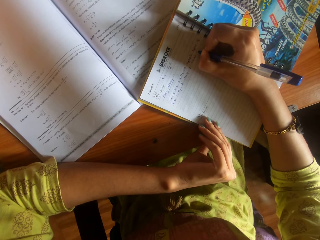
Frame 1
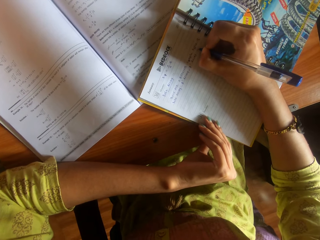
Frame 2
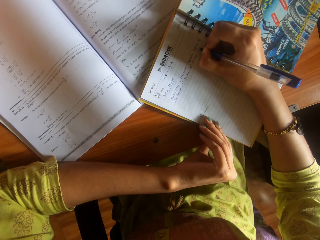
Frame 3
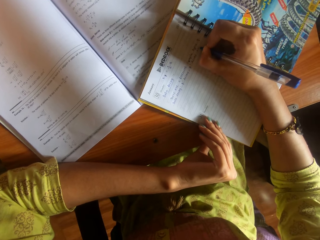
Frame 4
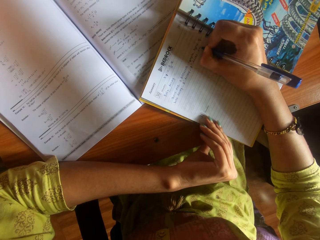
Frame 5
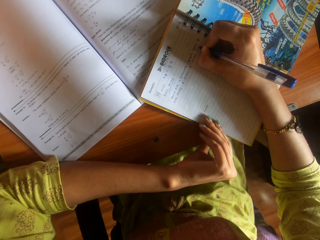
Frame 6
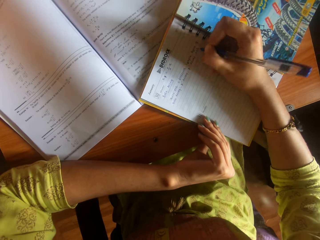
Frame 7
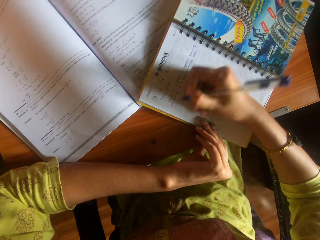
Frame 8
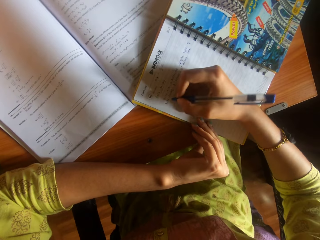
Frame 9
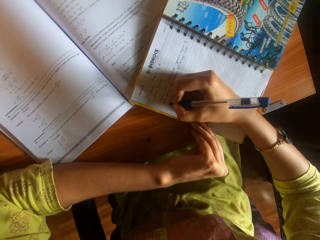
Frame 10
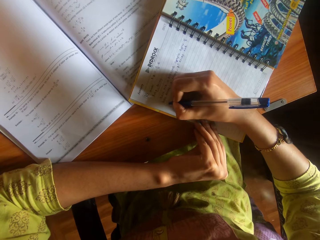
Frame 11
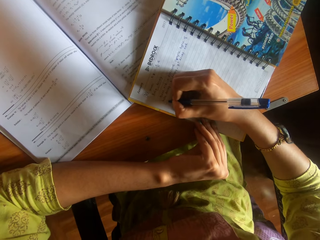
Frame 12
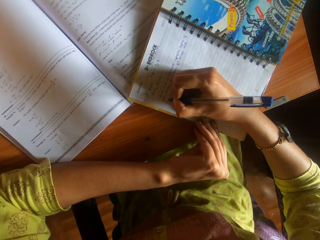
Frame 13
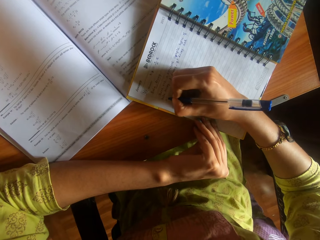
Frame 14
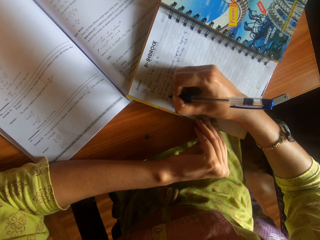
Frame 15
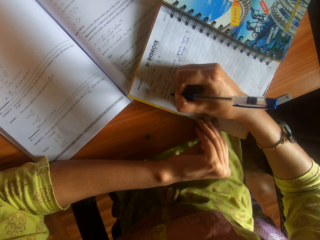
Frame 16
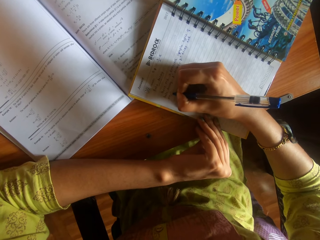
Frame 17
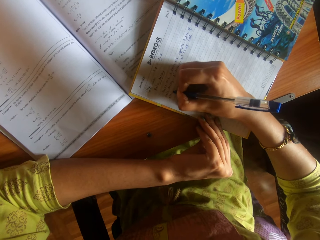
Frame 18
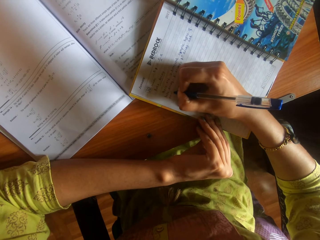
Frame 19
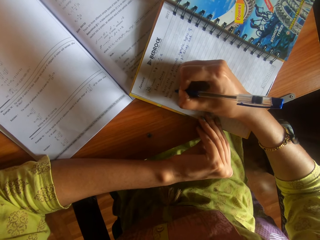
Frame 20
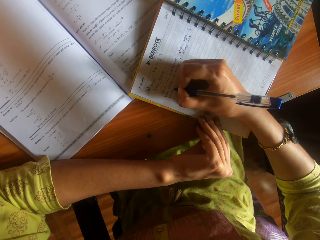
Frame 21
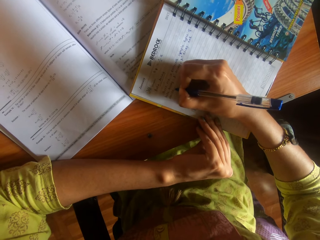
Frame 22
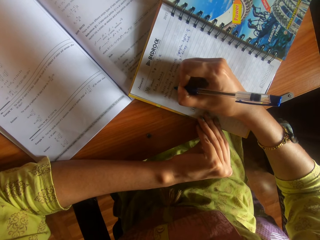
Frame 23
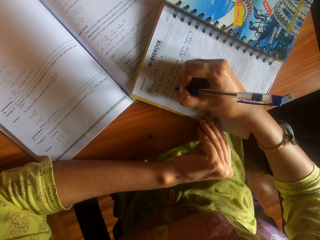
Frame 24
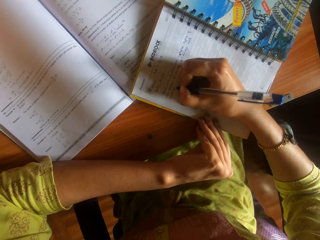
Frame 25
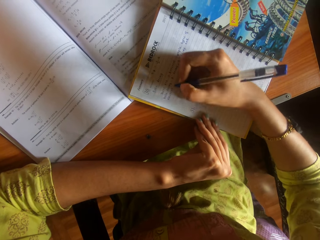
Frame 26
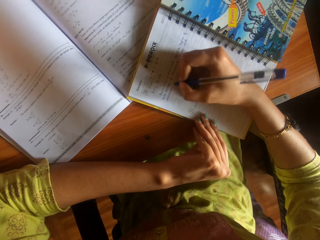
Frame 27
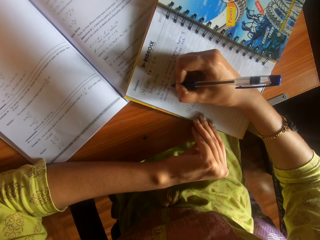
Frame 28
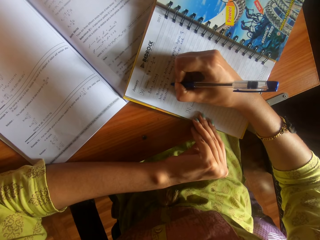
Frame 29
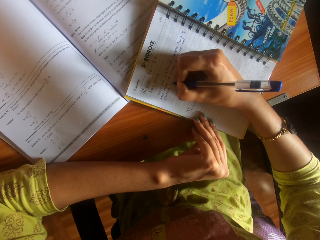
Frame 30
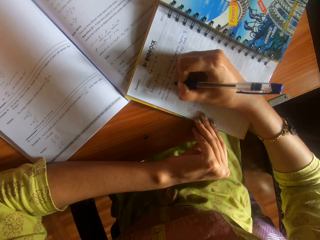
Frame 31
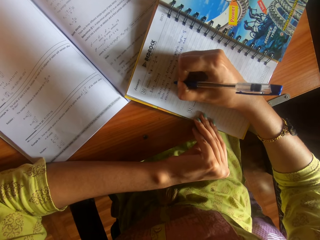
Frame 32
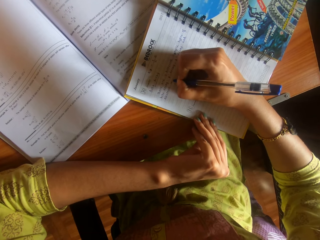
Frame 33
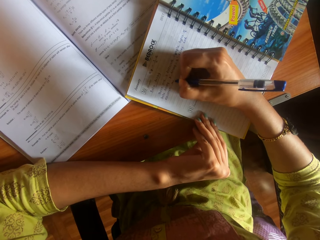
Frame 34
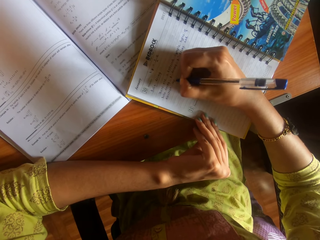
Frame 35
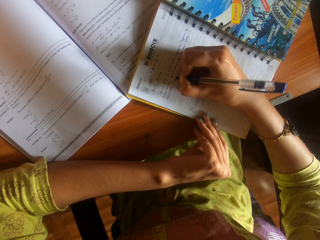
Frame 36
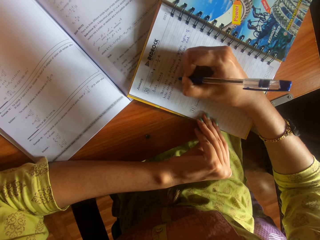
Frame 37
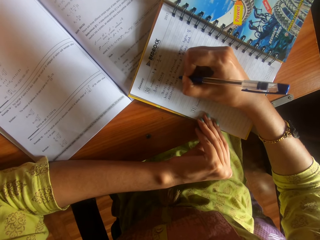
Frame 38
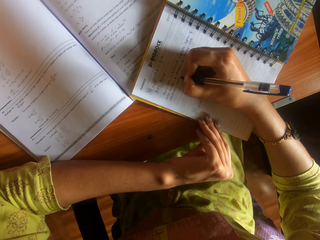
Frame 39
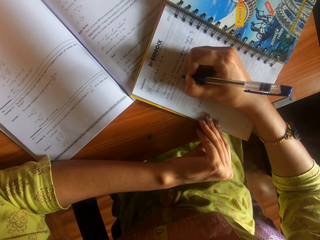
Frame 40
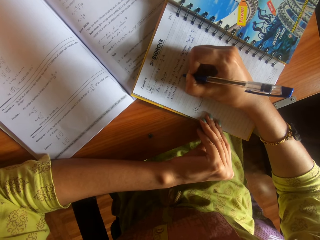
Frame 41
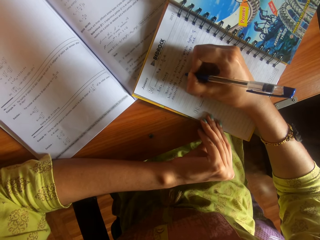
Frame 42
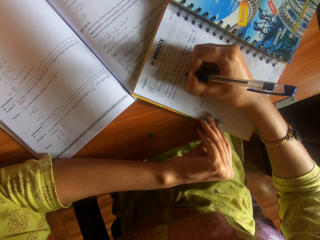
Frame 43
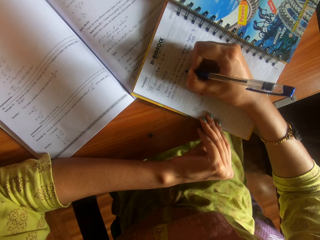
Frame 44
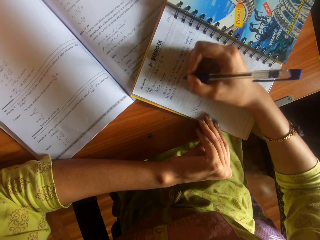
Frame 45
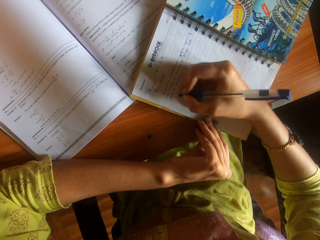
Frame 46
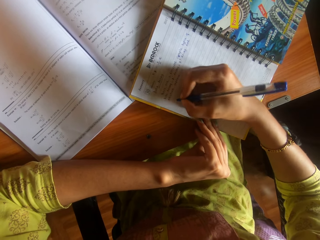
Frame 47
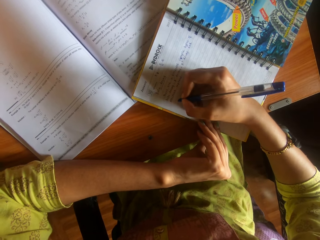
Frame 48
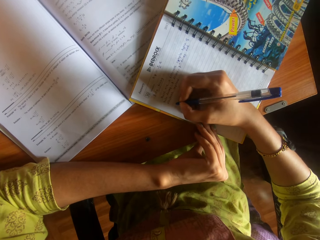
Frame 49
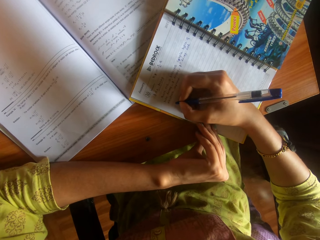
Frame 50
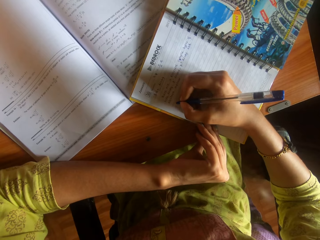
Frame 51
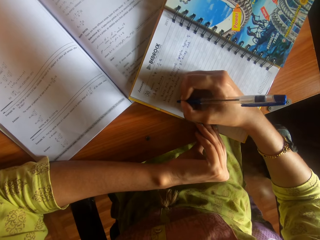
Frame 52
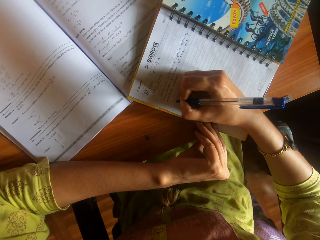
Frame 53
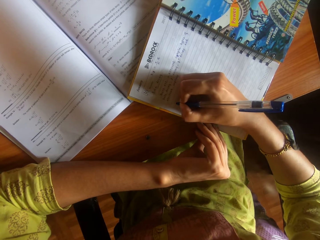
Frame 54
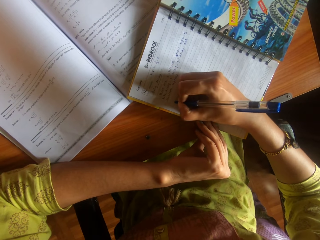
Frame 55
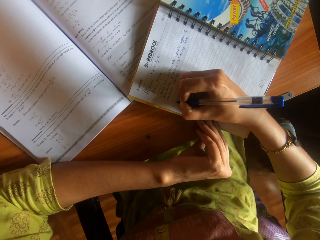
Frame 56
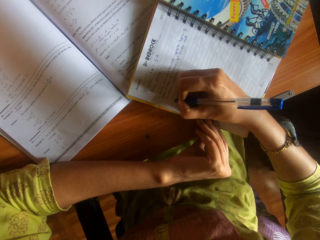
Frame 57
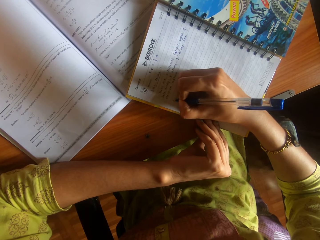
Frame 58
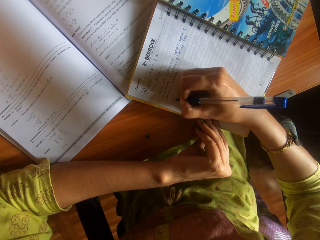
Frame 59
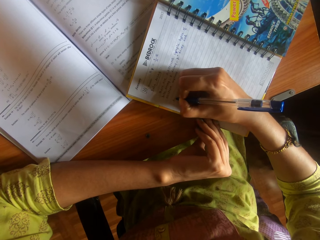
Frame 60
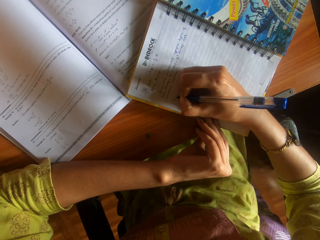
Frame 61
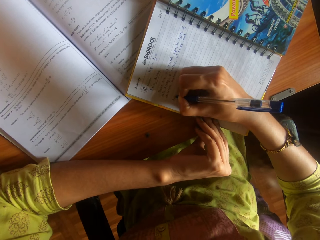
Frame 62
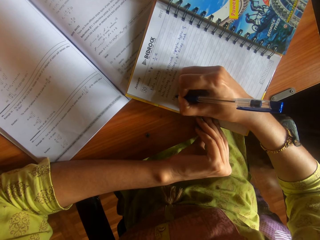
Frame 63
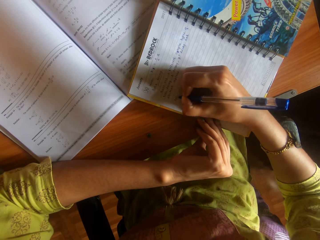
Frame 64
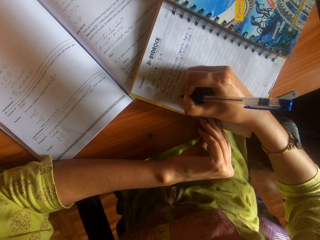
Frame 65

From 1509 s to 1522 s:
The camera wearer writes on another line. They write. They write on another line.

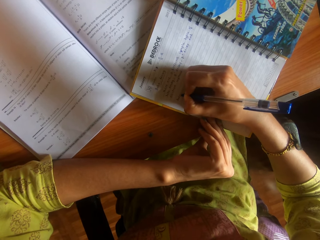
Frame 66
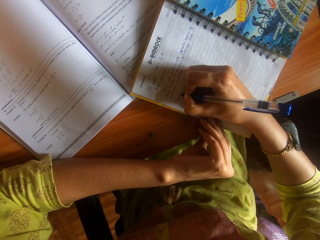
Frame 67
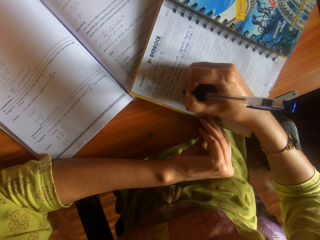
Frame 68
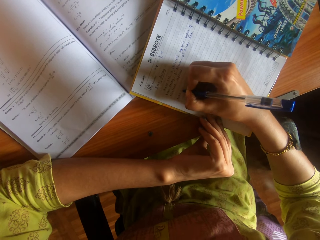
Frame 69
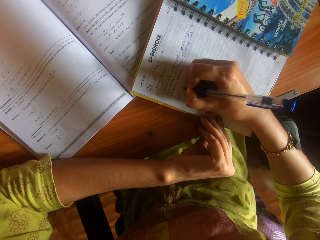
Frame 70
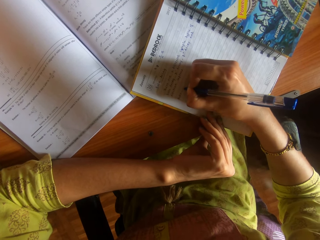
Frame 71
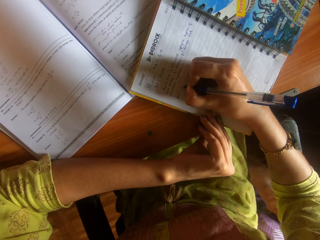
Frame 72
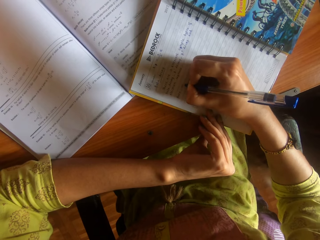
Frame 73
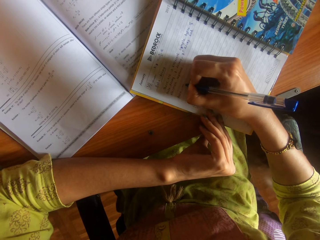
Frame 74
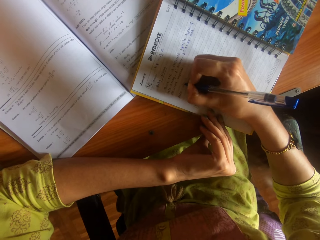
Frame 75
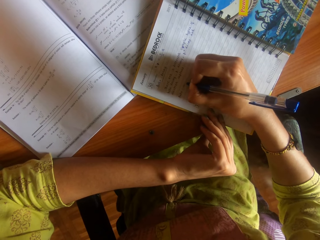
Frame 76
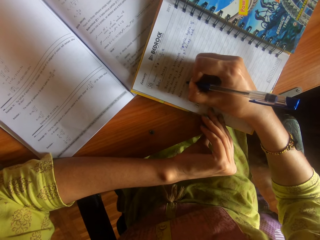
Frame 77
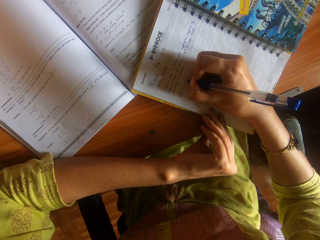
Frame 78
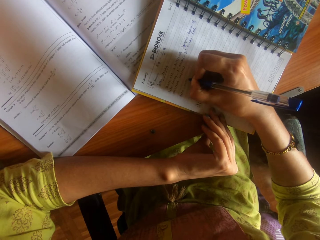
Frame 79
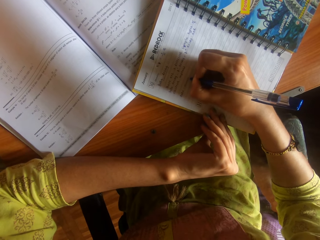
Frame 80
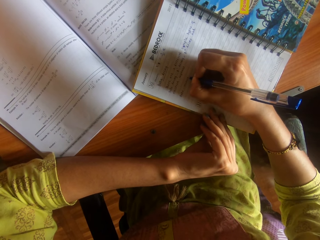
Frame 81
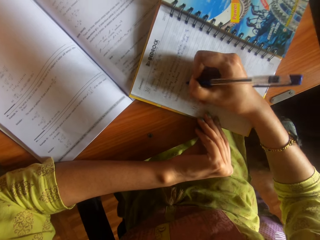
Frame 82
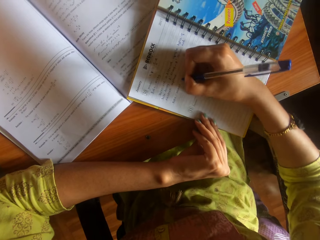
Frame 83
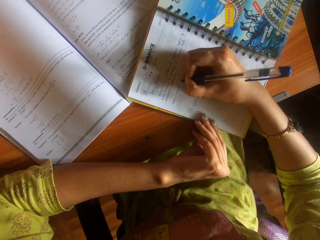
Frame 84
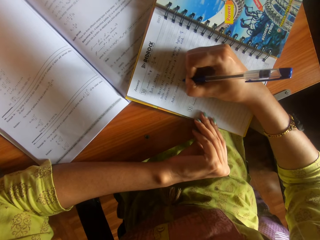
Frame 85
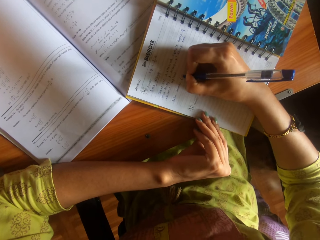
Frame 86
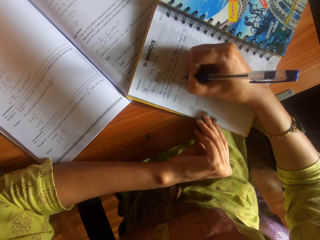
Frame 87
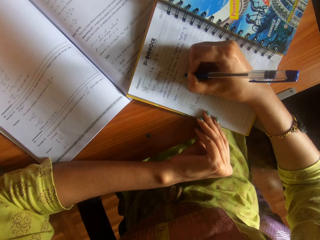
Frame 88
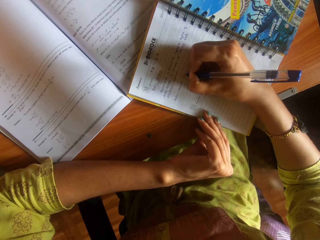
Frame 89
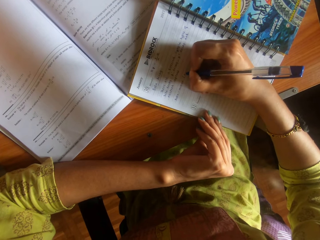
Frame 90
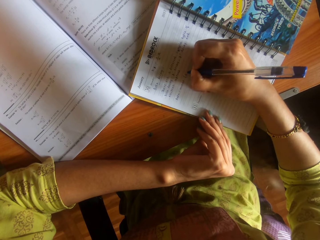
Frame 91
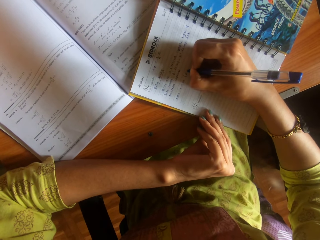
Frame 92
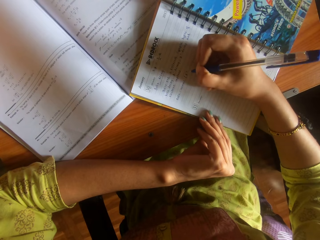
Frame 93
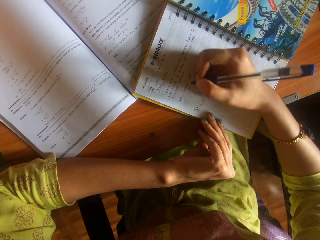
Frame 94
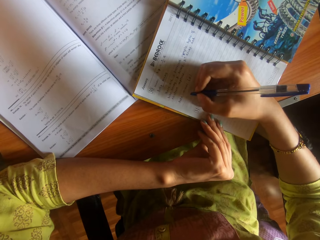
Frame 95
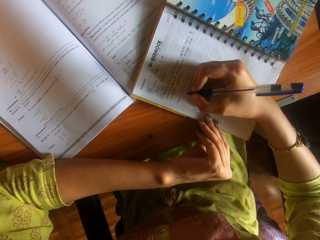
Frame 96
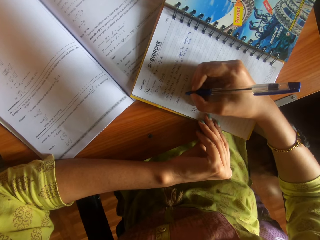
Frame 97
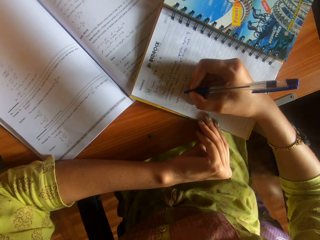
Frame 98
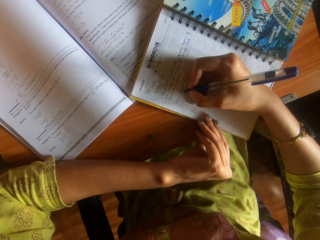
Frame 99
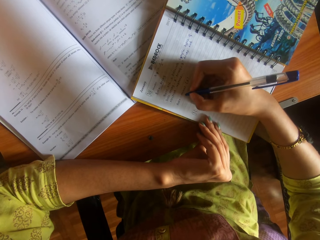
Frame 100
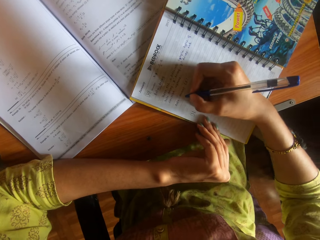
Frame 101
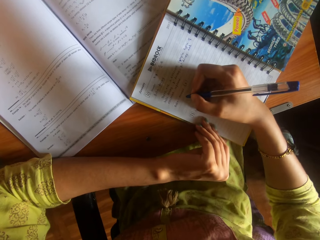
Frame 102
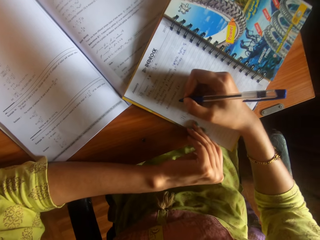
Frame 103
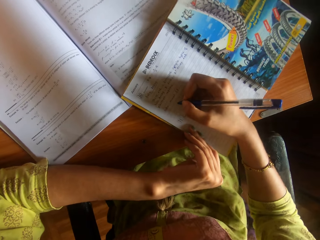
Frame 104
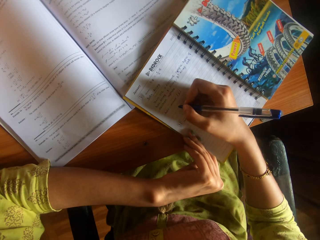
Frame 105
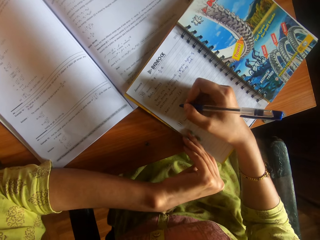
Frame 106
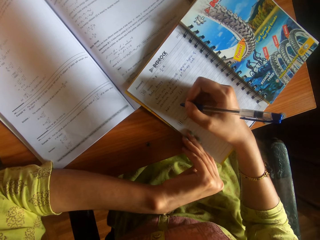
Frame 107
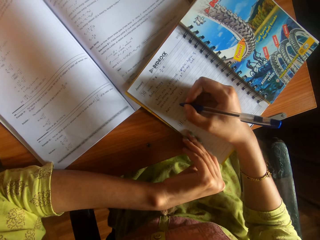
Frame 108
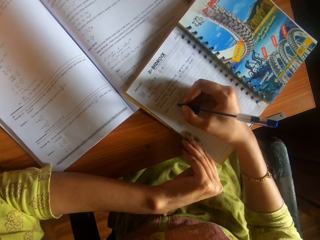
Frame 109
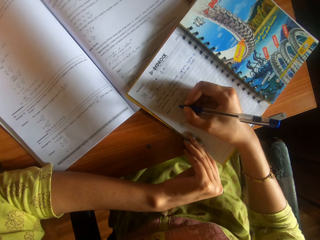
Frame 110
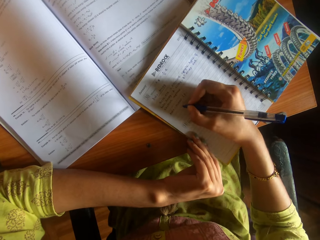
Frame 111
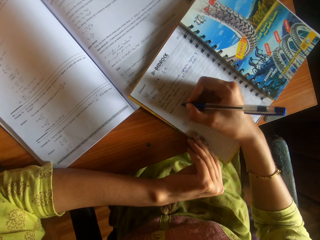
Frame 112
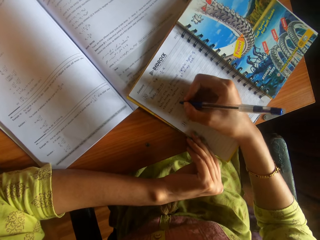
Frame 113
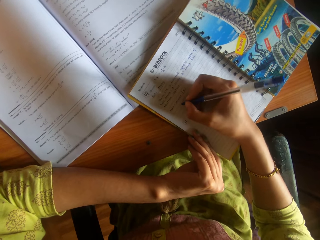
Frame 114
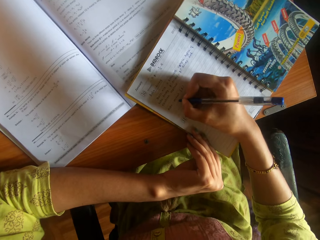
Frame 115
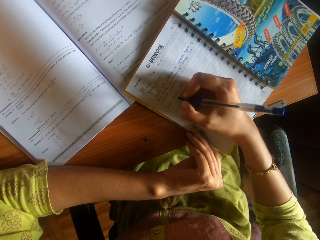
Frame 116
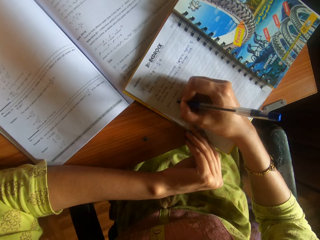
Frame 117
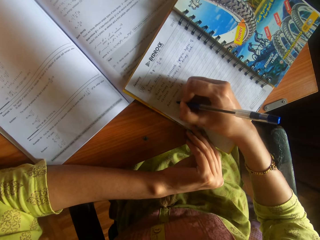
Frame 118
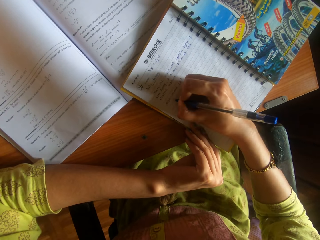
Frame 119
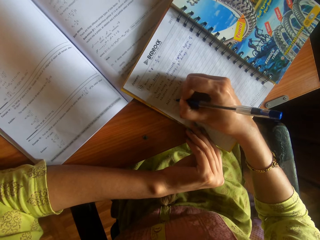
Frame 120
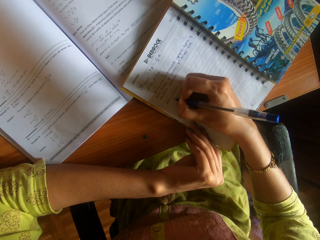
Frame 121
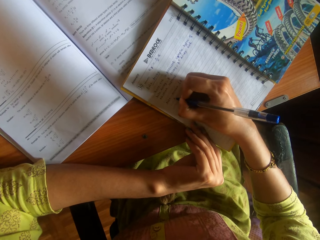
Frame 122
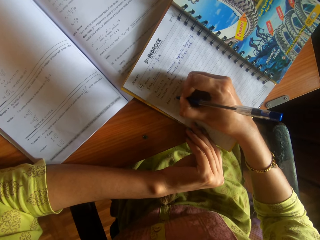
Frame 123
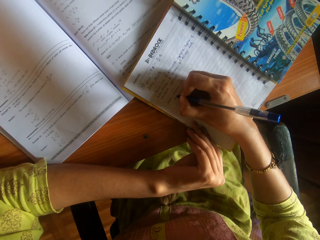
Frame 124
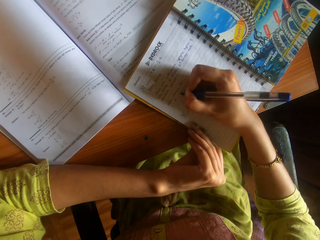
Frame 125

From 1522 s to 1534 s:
The camera wearer writes. They write on another line. They hold a pen.
